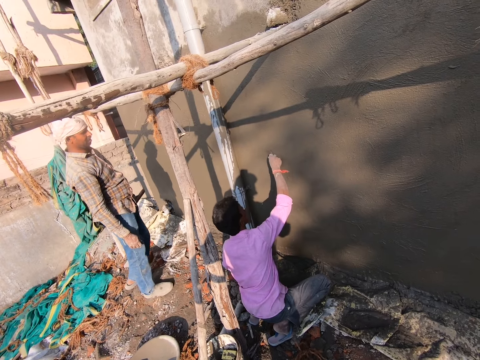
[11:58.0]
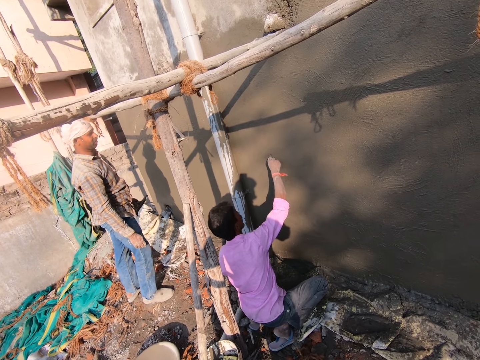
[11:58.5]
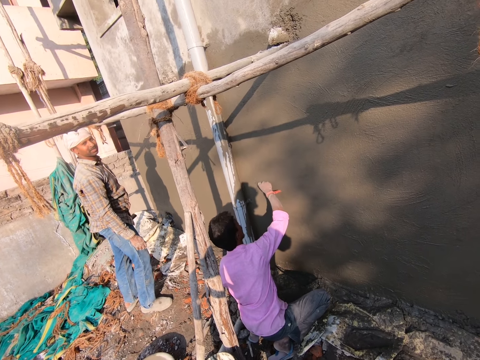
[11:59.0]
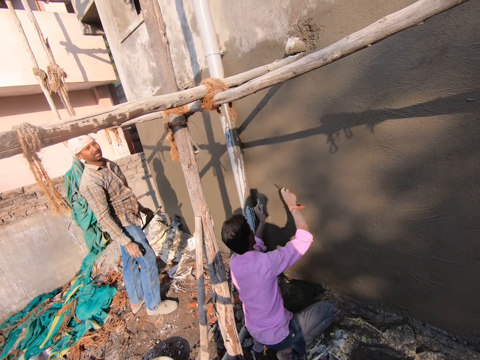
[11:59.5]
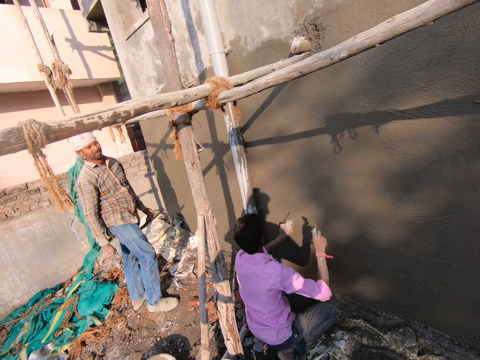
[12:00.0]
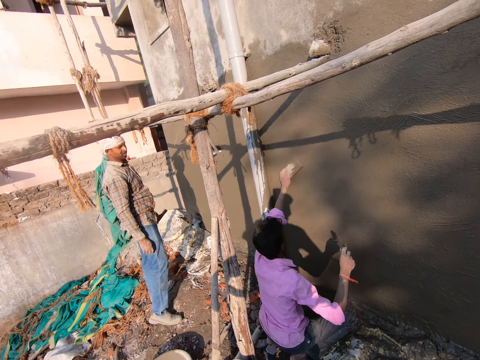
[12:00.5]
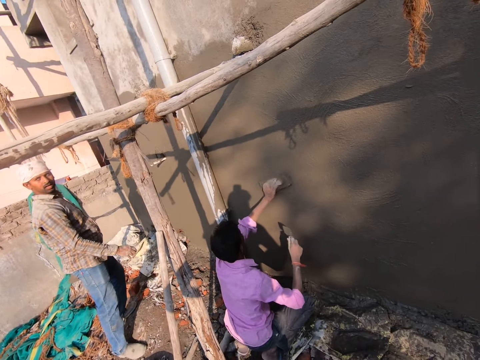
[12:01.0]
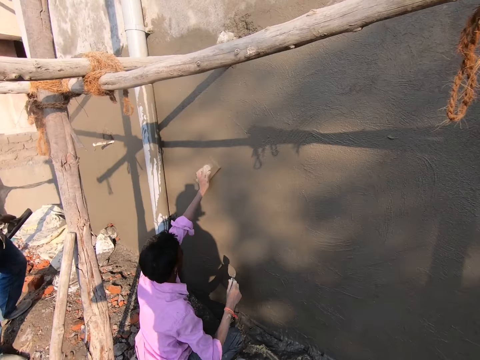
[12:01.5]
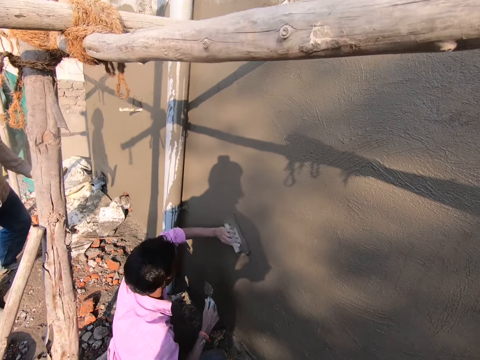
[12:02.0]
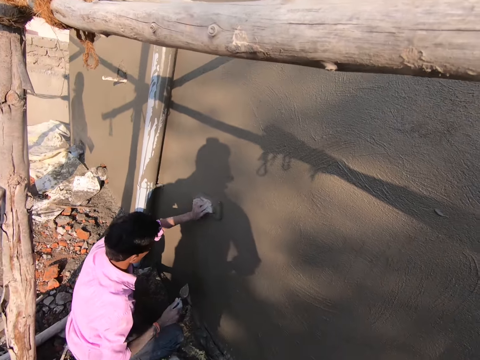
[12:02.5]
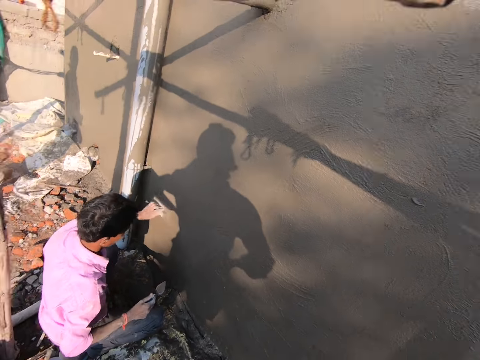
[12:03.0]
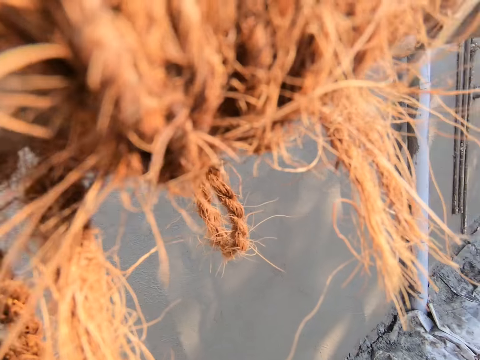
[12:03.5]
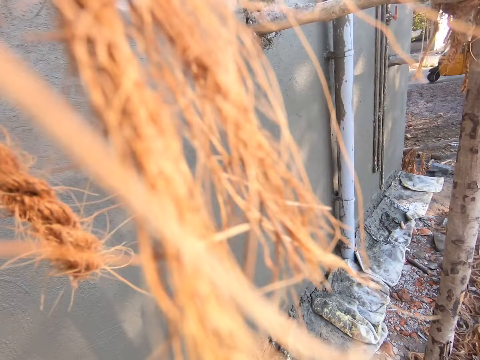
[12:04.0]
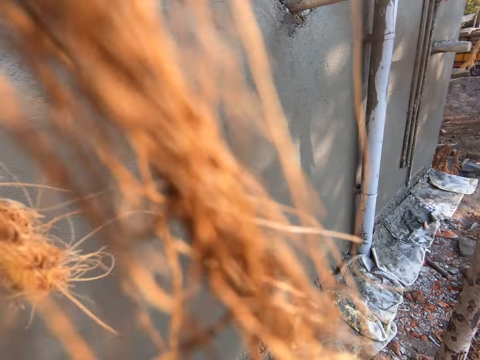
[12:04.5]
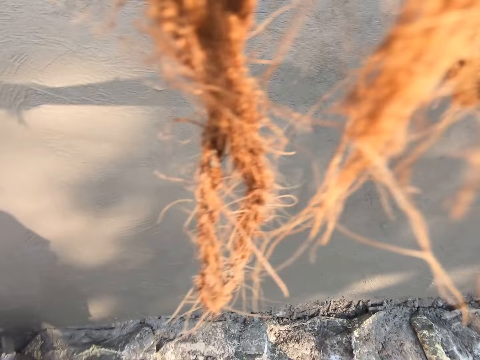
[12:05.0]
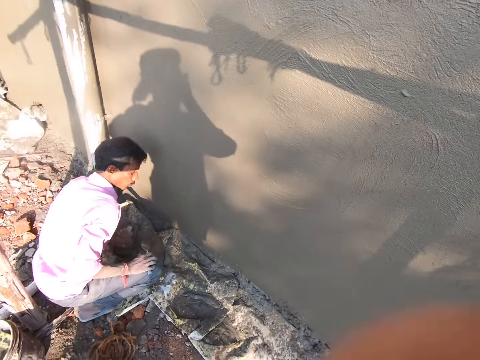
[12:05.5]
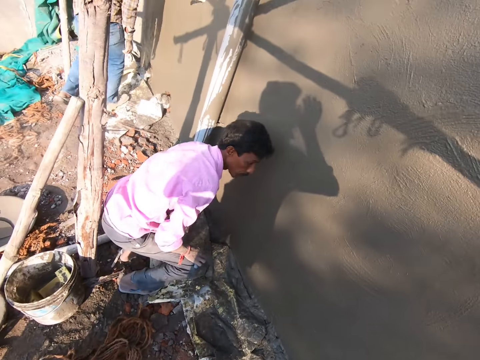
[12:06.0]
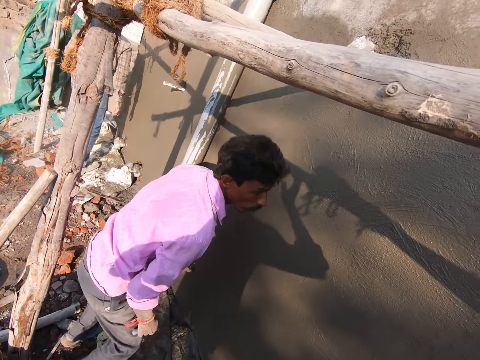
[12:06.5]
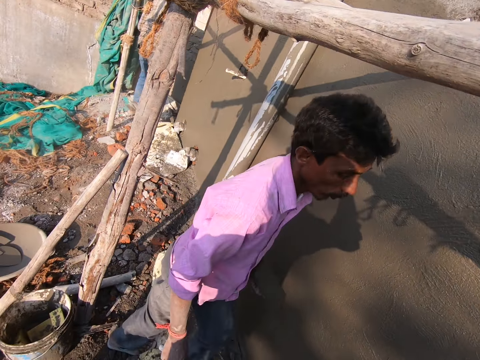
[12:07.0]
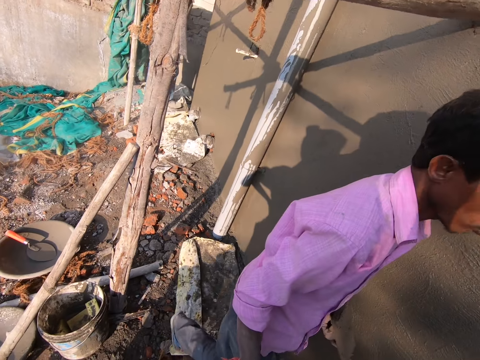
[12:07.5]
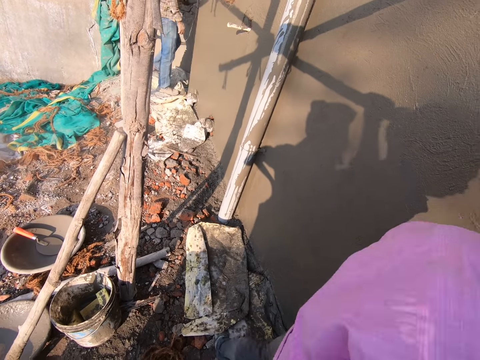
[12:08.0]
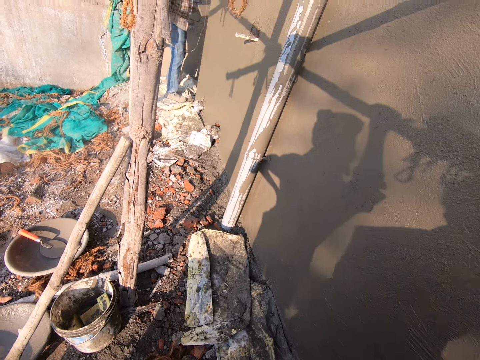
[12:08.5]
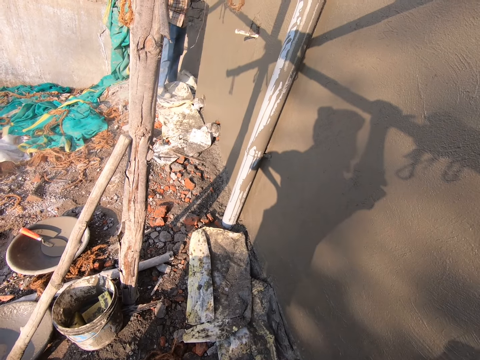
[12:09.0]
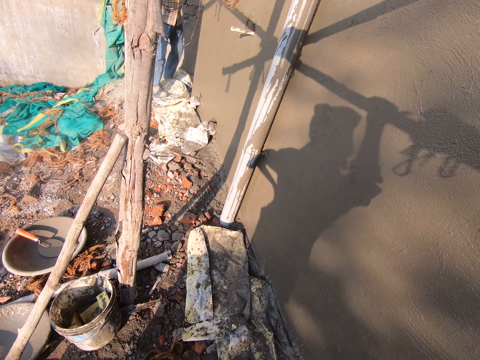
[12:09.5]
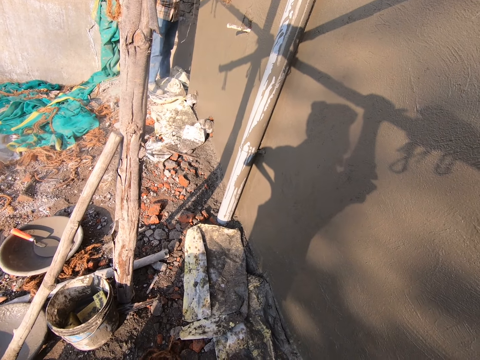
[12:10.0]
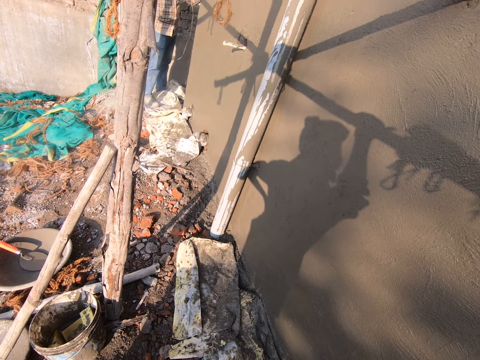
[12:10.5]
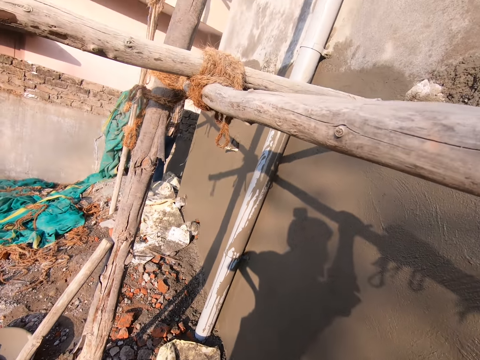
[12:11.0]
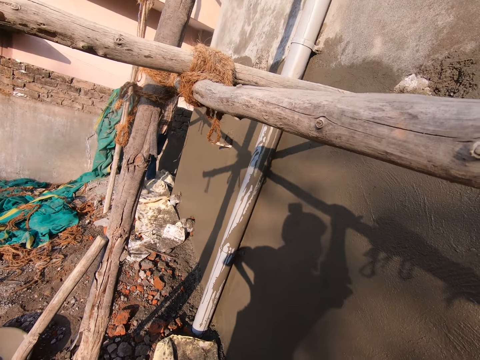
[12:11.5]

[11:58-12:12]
A man stares at a wall. The camera wearer looks around. Another man stands from position and walks near the camera wearer in a compound.

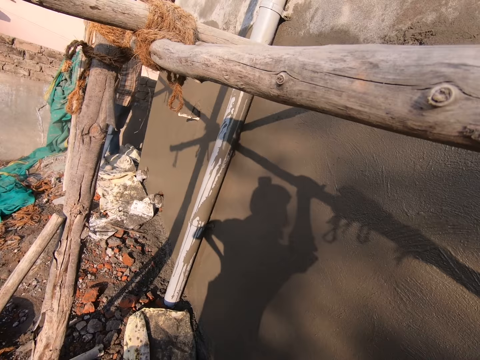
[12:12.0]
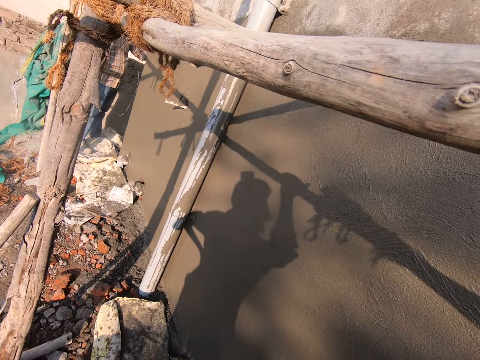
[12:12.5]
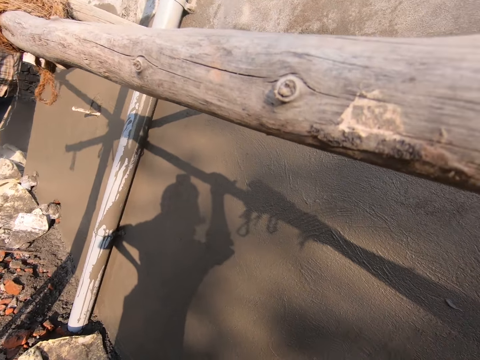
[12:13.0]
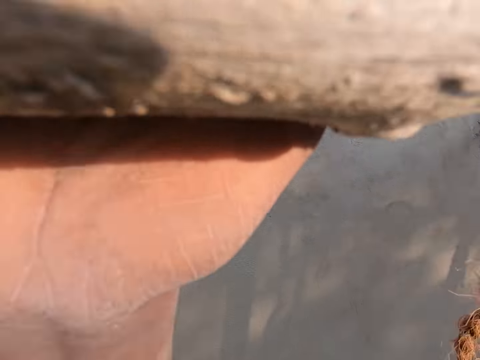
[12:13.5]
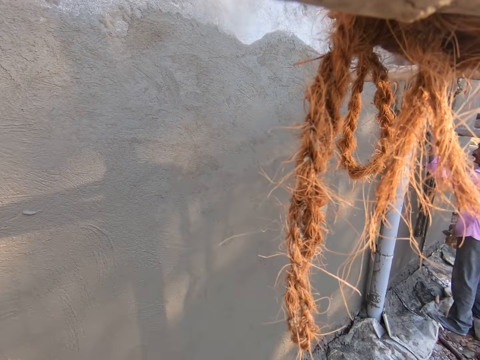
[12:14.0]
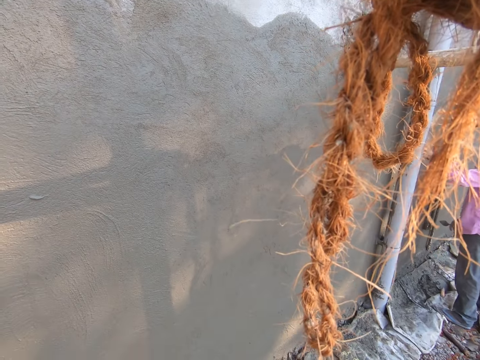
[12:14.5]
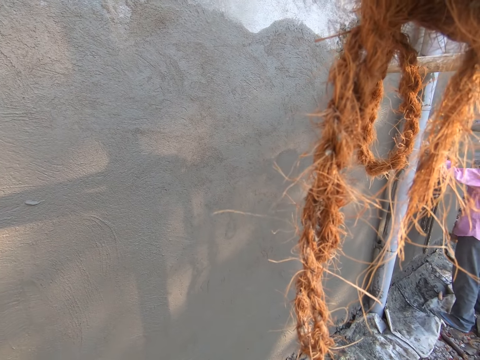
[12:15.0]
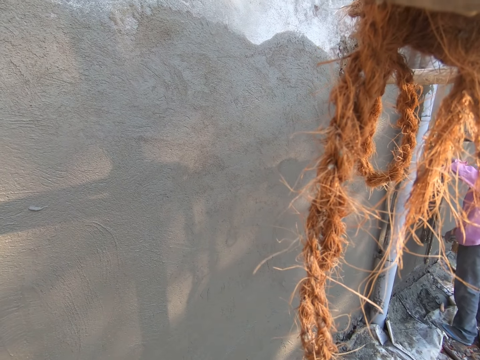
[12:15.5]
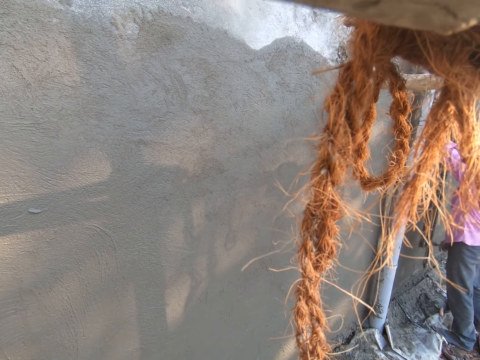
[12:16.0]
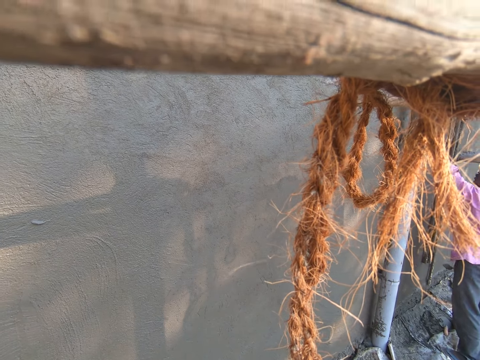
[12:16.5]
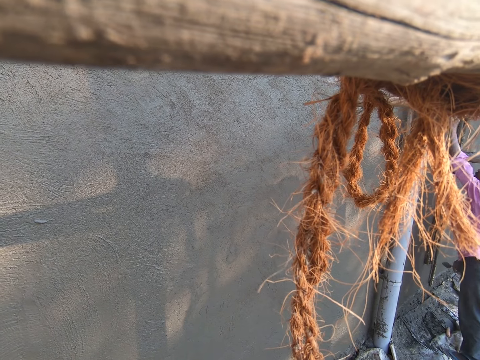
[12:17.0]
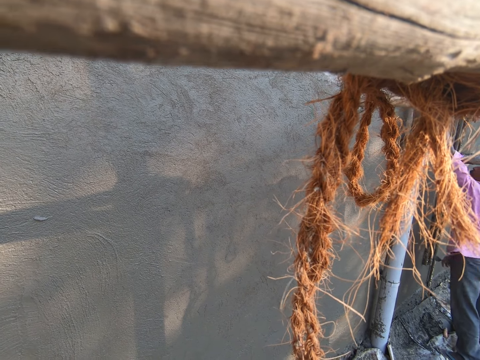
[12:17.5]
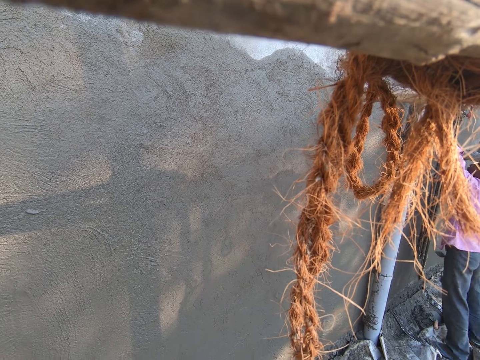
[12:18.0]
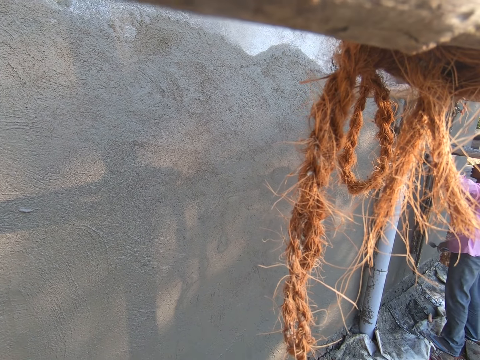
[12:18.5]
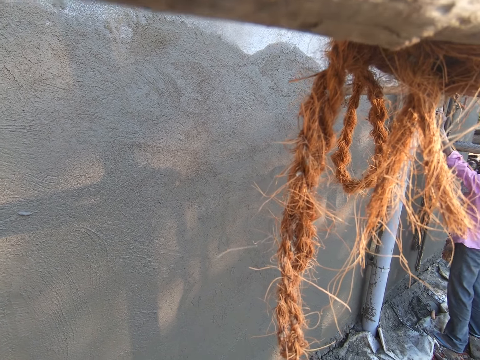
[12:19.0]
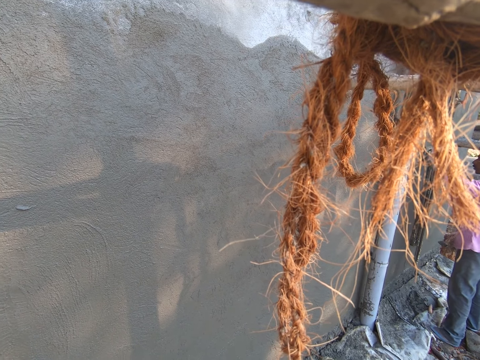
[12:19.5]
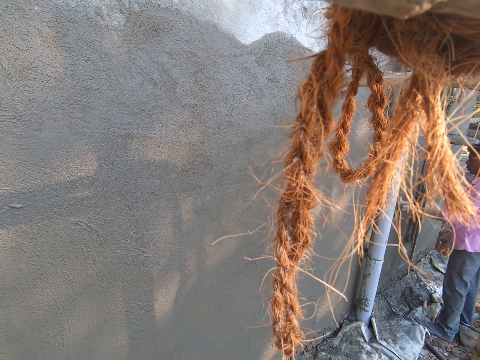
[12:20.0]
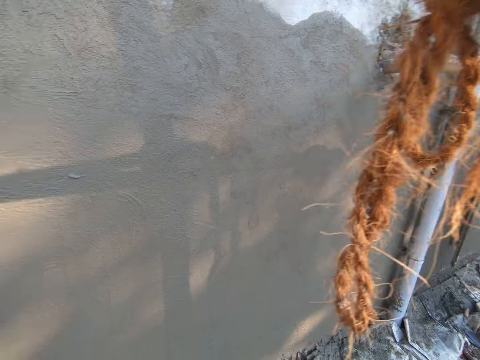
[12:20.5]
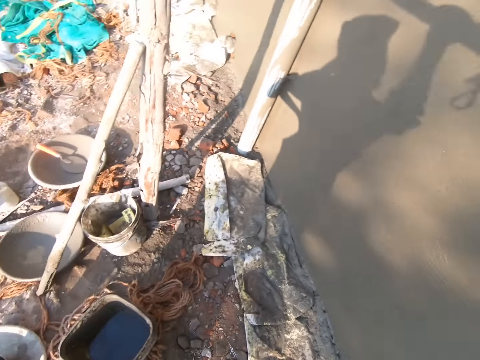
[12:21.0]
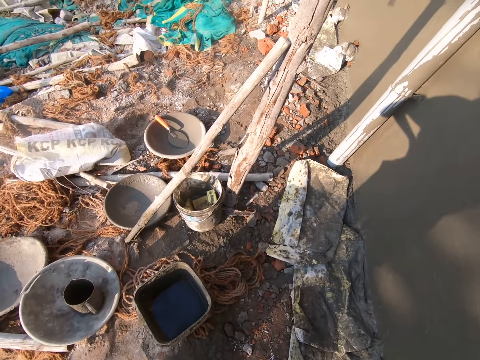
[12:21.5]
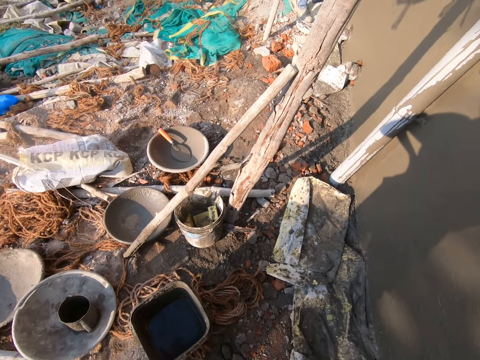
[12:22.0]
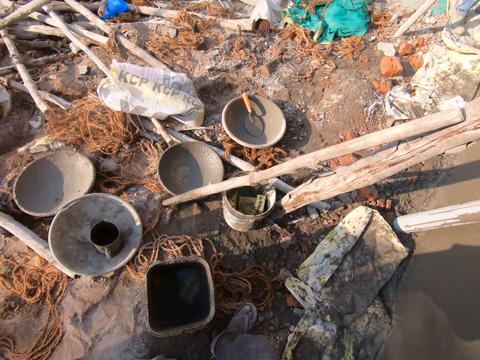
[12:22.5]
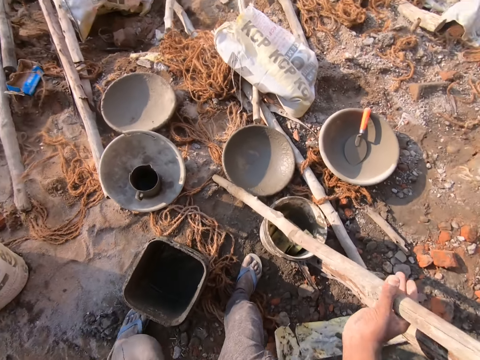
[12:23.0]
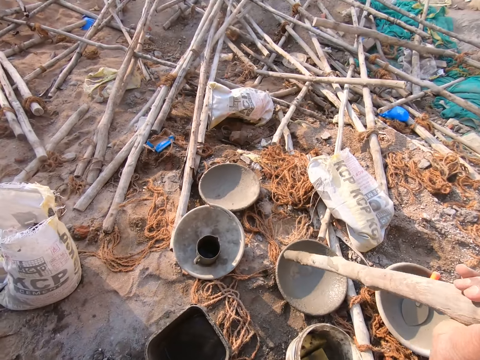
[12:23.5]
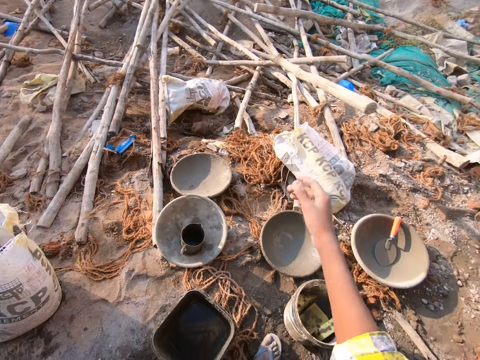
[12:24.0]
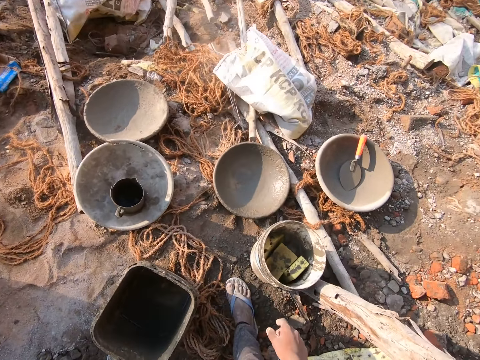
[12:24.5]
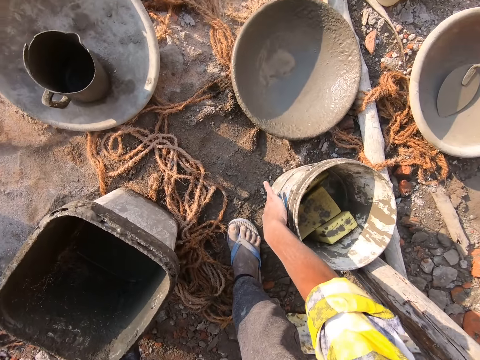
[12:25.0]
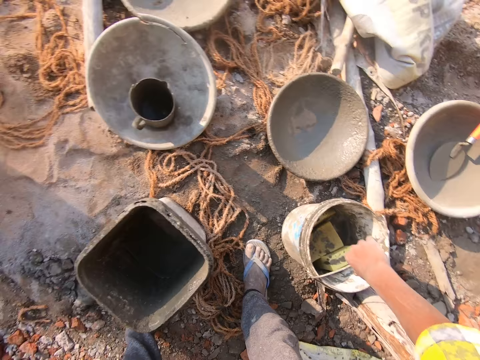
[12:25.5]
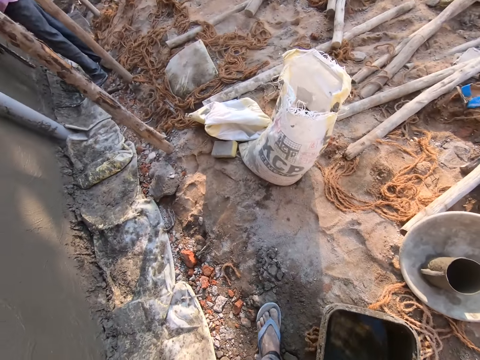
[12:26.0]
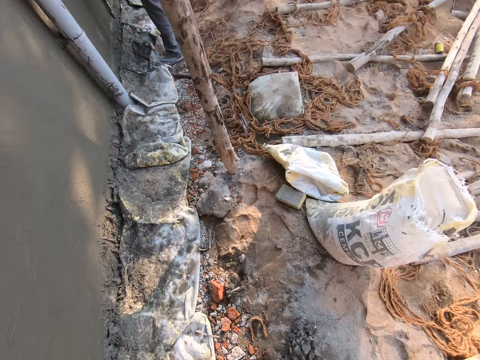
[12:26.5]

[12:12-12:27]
A man plasters the wall. The camera wearer looks around. They take a timber, throw the timber and pick up a bucket.
